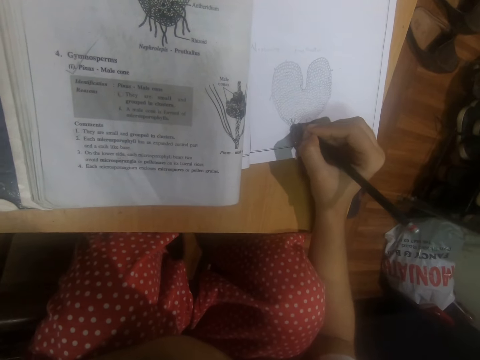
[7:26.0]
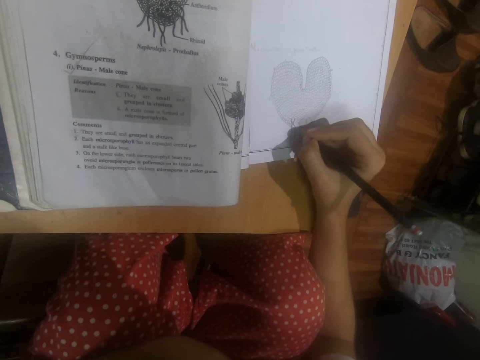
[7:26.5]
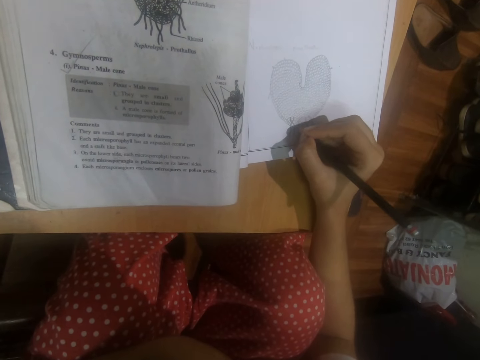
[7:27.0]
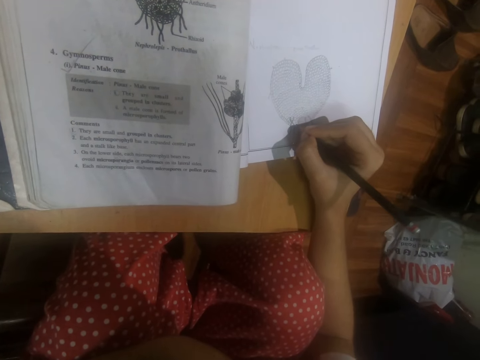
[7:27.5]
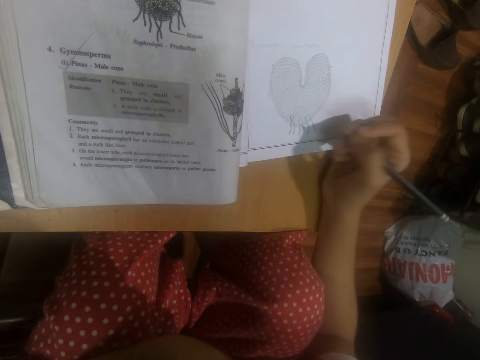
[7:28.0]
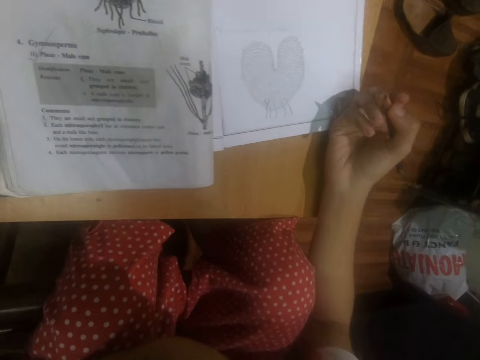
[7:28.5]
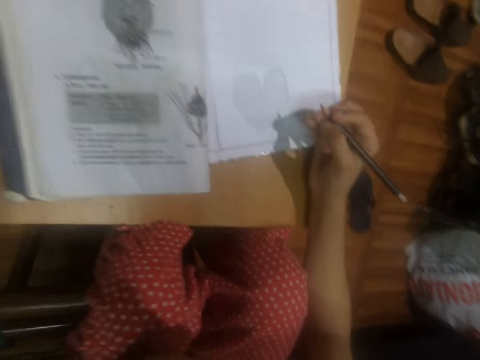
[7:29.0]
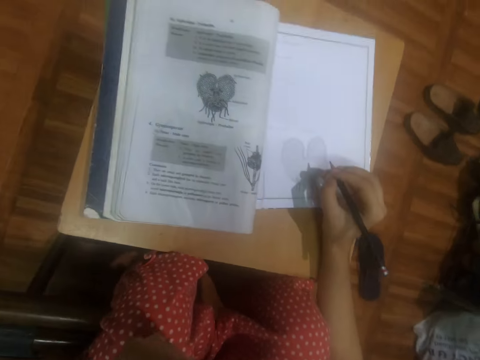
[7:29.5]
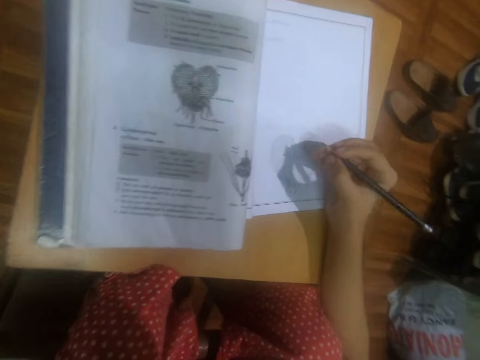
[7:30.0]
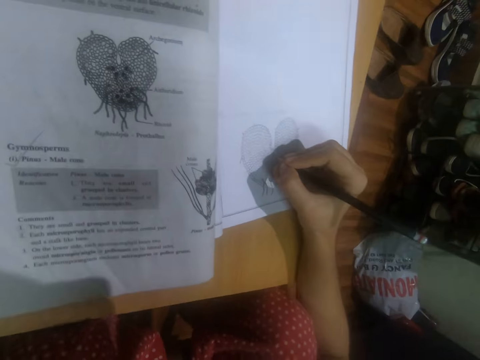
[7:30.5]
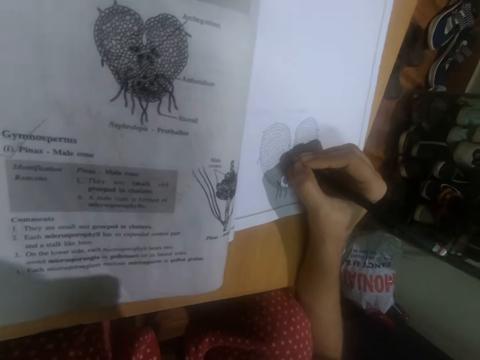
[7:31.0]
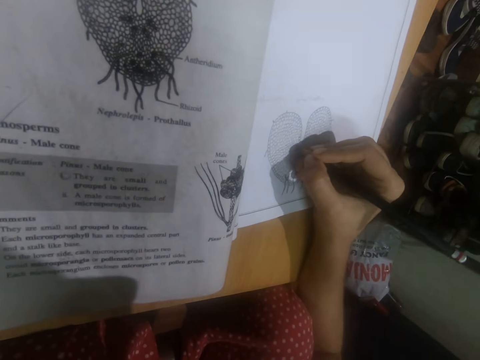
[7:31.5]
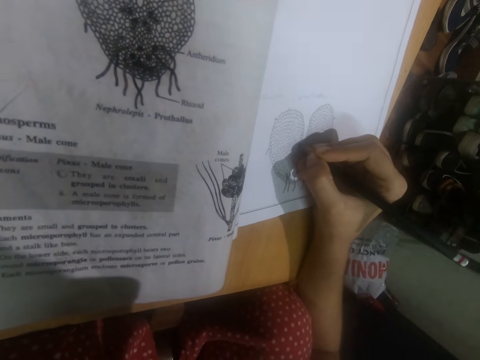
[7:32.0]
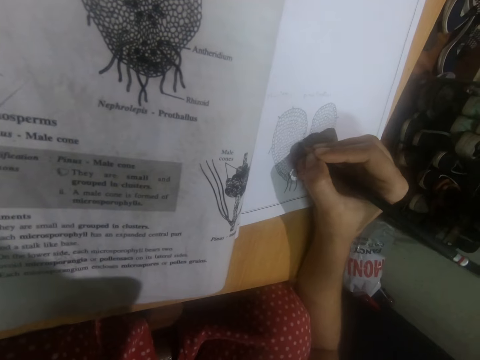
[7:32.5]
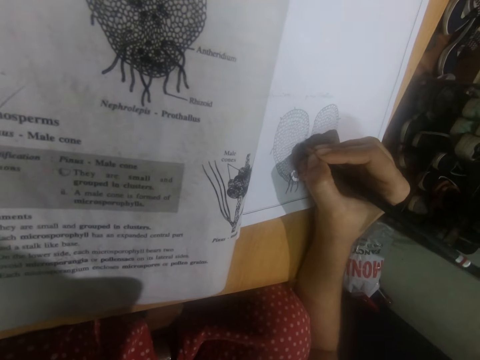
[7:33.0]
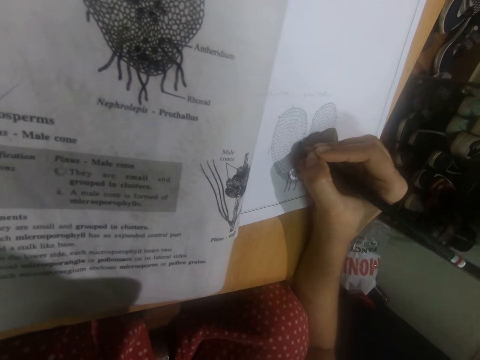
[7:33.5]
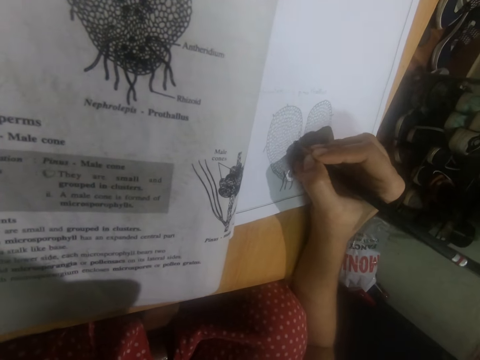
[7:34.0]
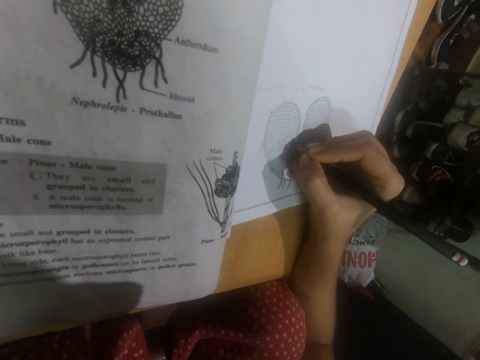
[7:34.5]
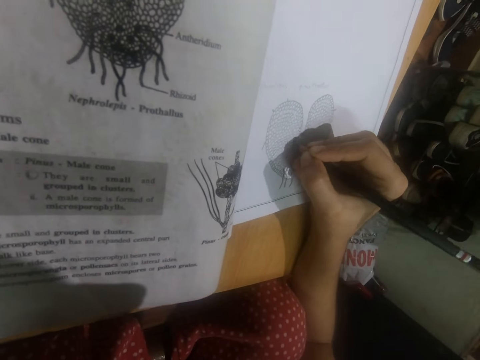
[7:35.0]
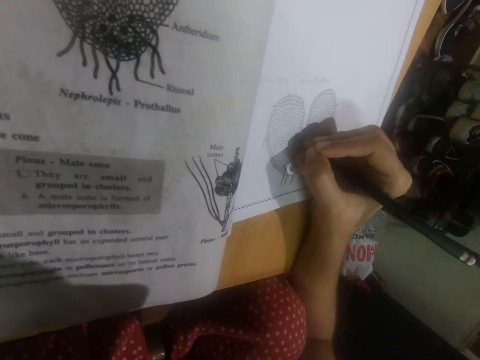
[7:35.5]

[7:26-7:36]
The camera wearer moves her body. She draws the image on the book on the table with the pencil in her right hand.

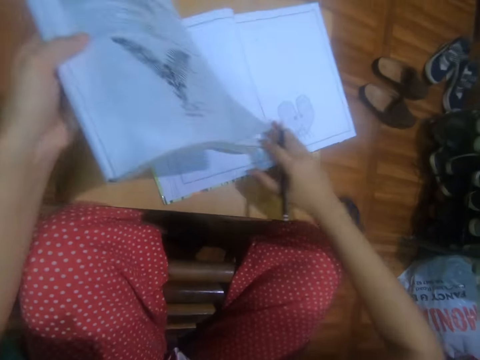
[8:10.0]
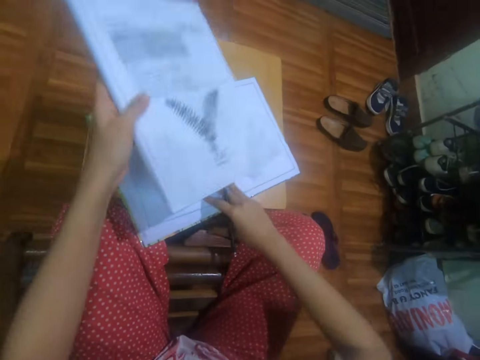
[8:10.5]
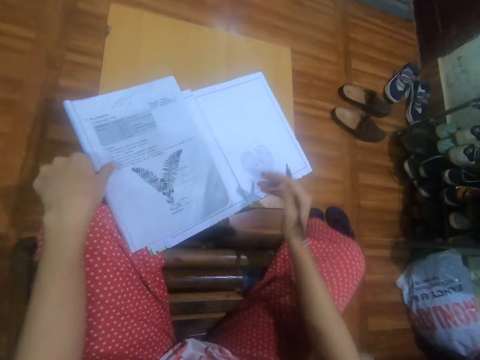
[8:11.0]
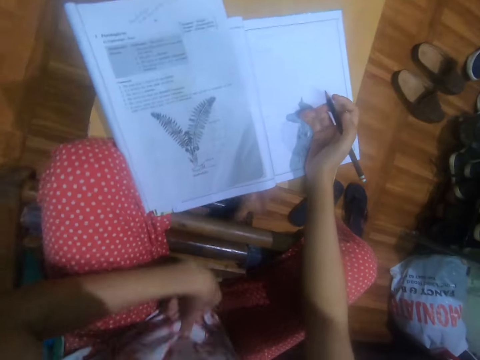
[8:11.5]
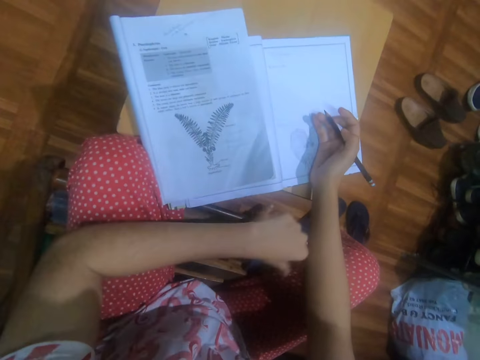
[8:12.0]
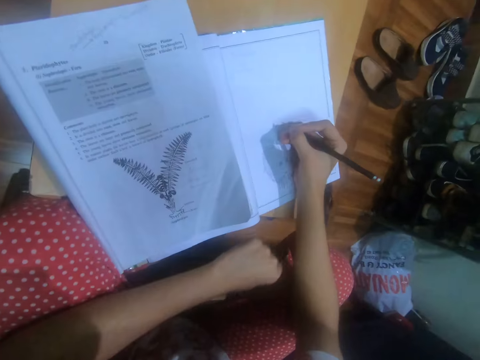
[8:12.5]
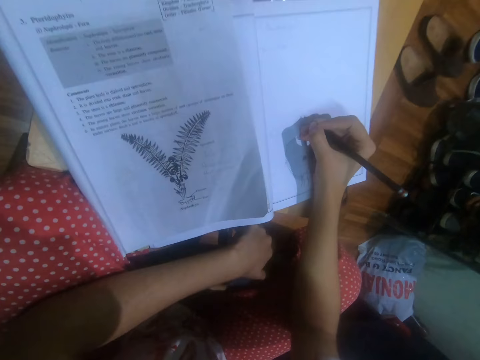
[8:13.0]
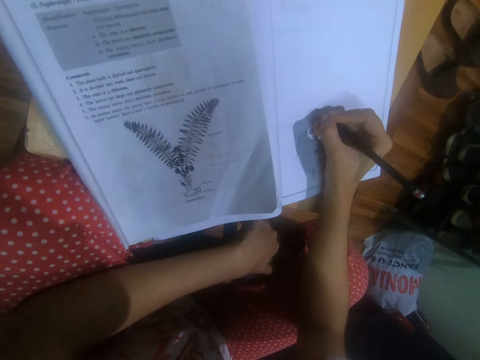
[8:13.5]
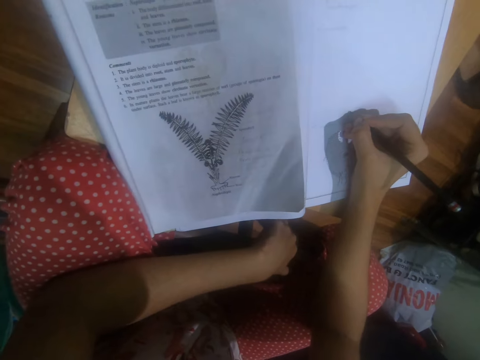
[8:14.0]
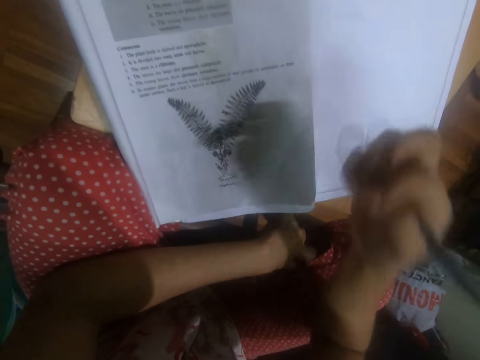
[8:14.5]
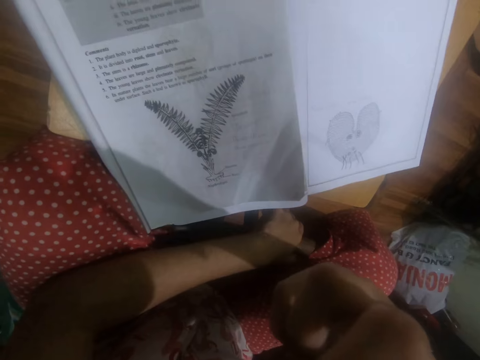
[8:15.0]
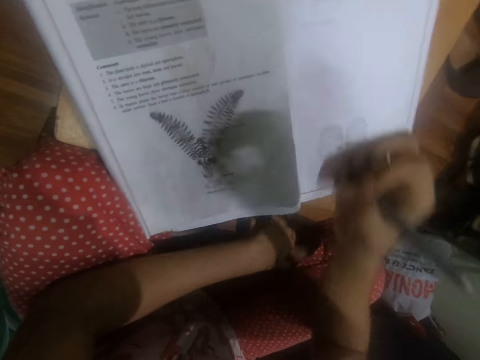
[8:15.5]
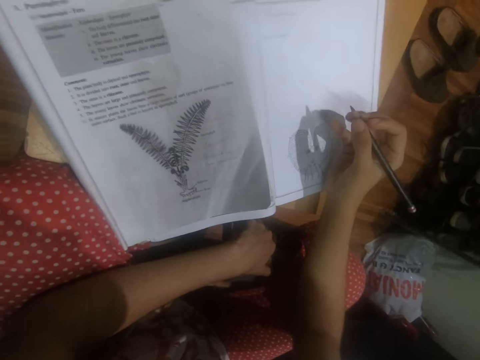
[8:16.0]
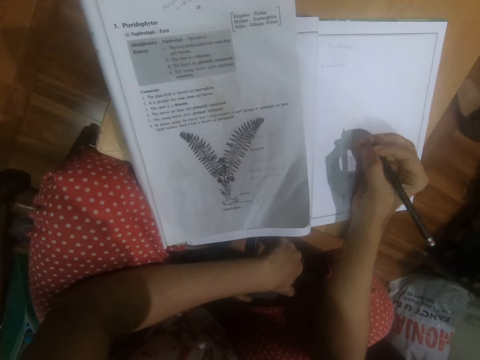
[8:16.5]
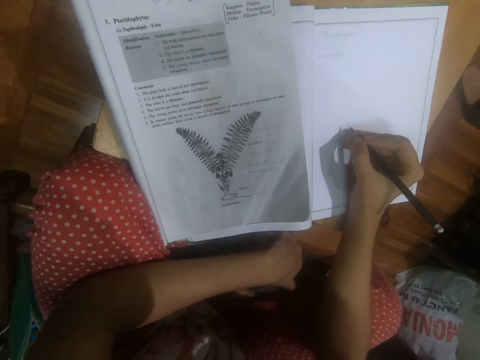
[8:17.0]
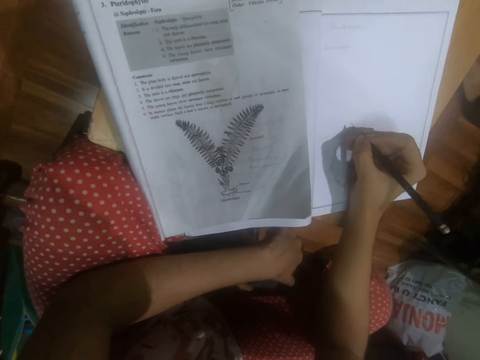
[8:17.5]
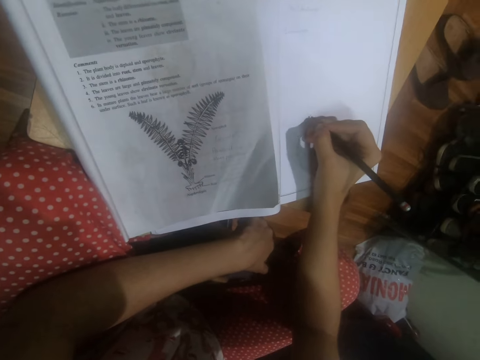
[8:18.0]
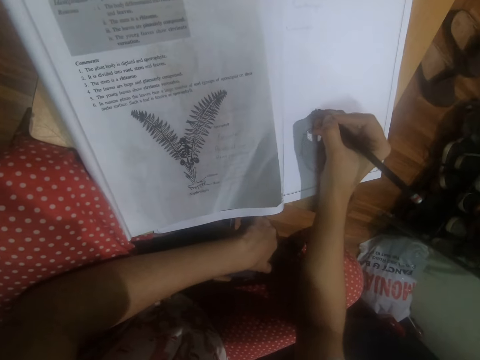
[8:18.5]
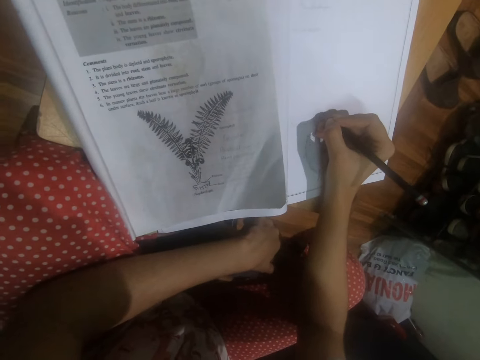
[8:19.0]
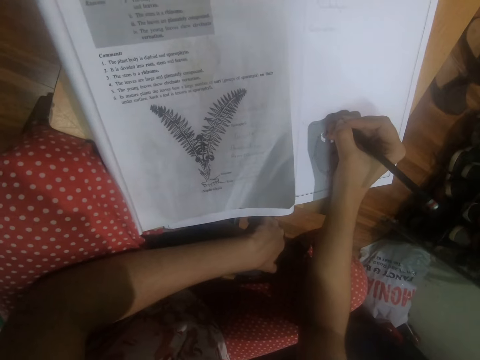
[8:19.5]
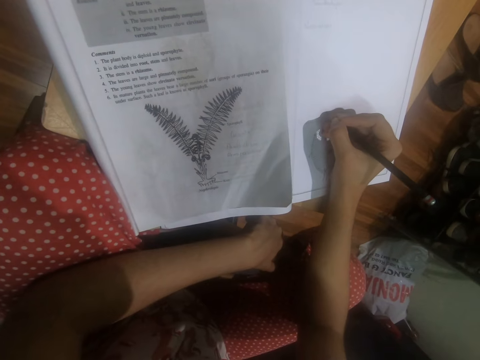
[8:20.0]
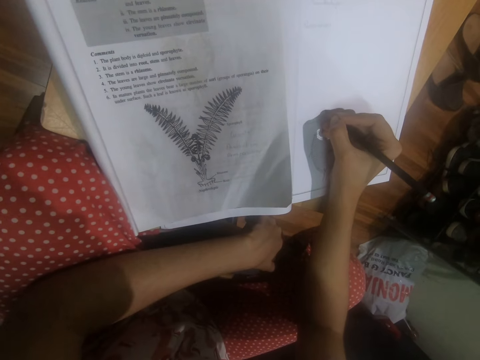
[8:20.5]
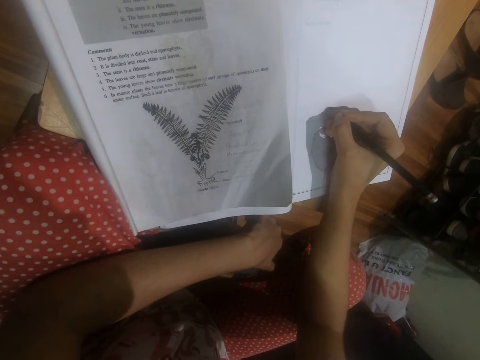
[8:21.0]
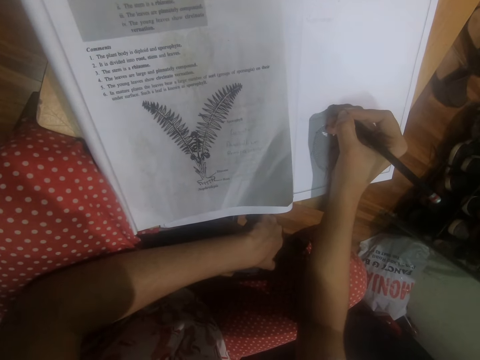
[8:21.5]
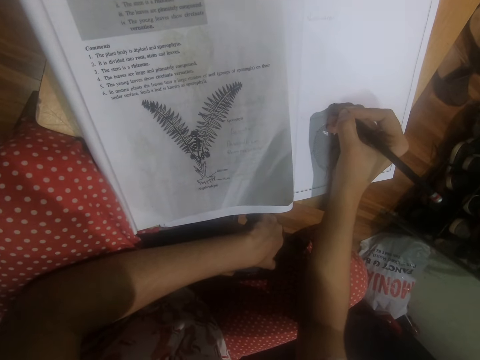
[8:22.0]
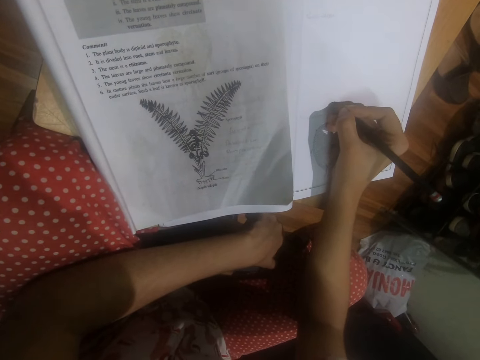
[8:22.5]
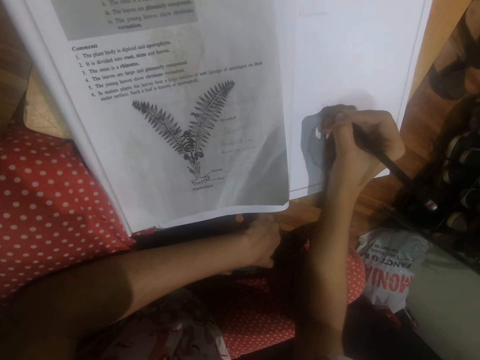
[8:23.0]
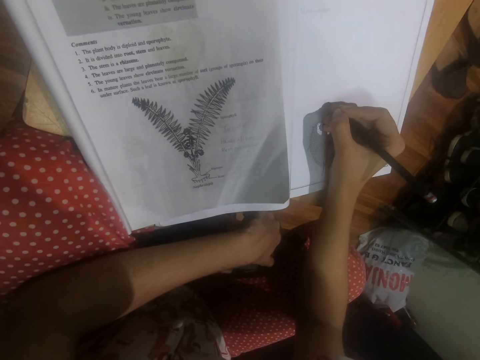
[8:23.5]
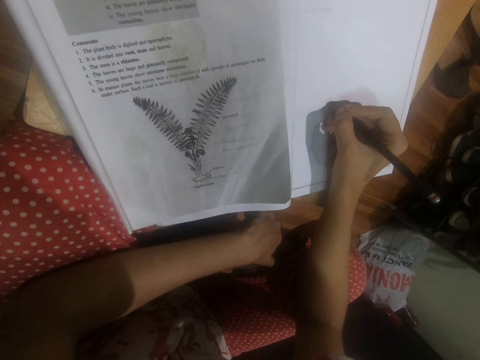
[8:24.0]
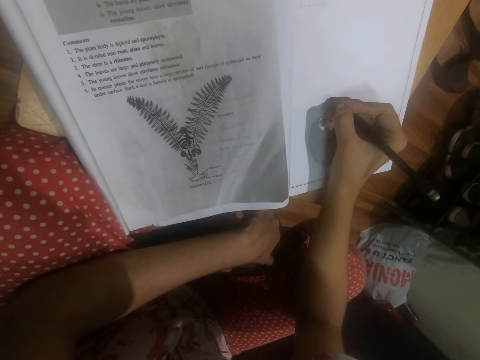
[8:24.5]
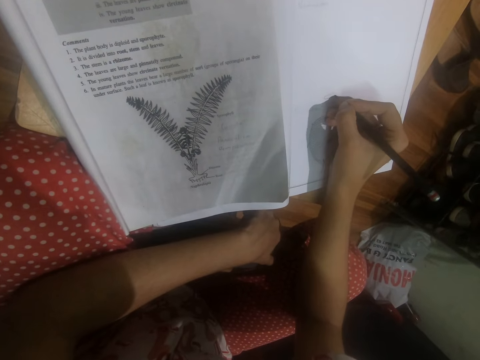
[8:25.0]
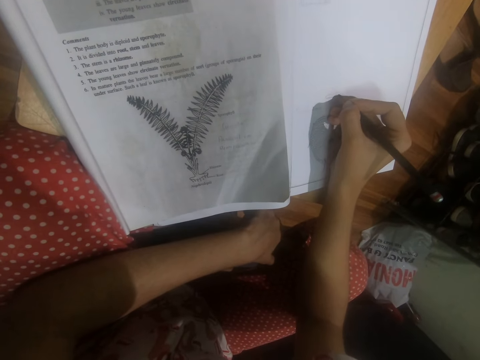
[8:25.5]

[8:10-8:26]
The camera wearer extends the book. She drops the book in her left hand on the table. She adjusts her t-shirt with her left hand. She pulls her T-shirt. She touches her face with her right hand. She places her right hand on the book on the table. She draws on the book with the pencil. She draws an image on the book on the table with the pencil in her right hand.
